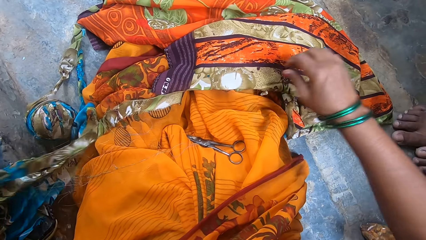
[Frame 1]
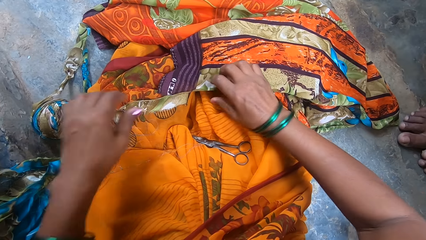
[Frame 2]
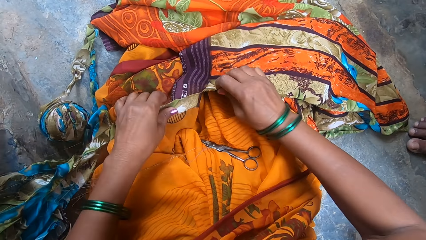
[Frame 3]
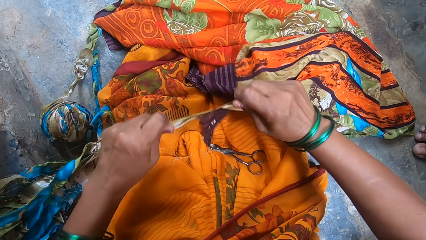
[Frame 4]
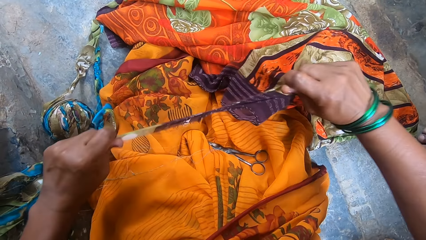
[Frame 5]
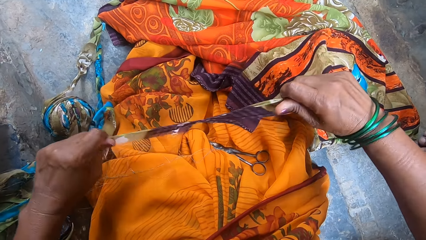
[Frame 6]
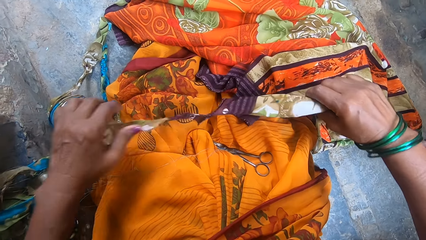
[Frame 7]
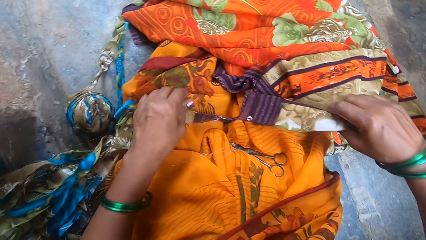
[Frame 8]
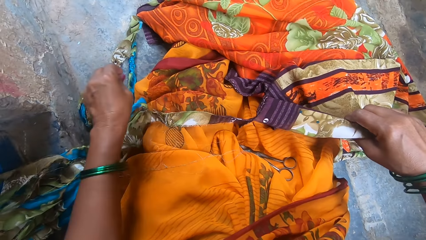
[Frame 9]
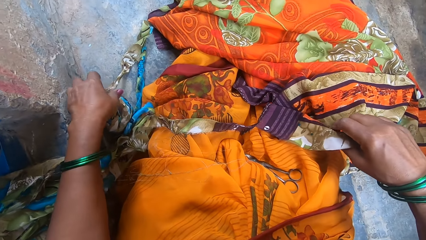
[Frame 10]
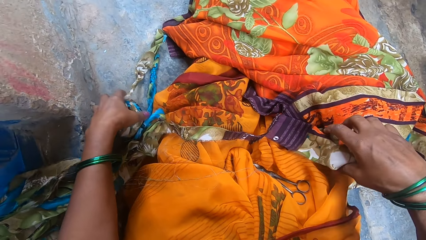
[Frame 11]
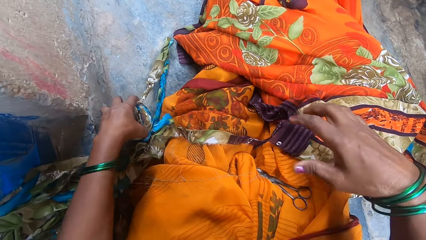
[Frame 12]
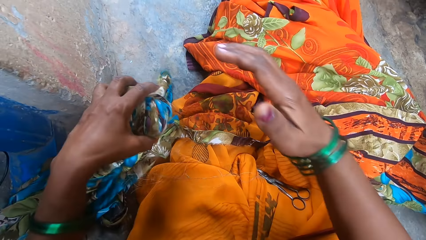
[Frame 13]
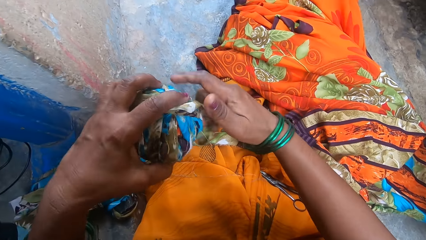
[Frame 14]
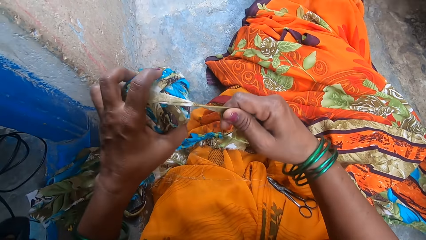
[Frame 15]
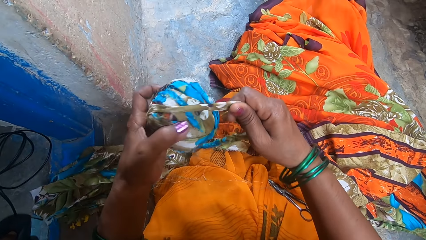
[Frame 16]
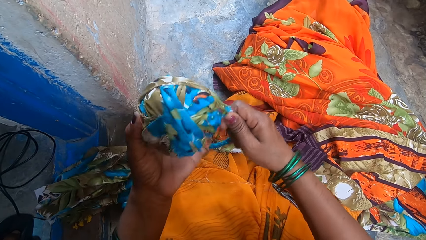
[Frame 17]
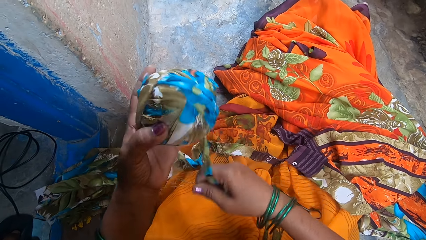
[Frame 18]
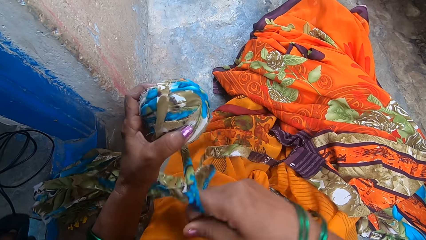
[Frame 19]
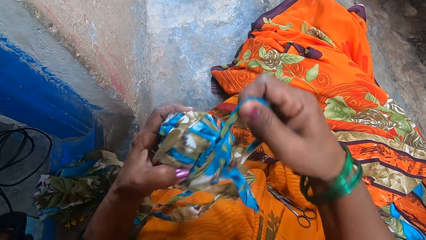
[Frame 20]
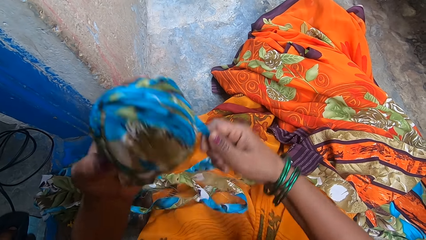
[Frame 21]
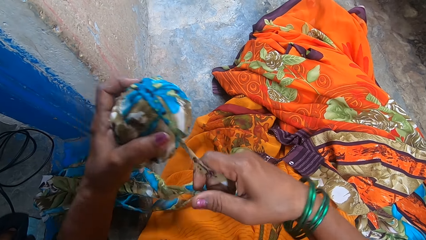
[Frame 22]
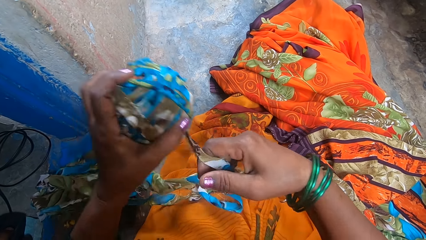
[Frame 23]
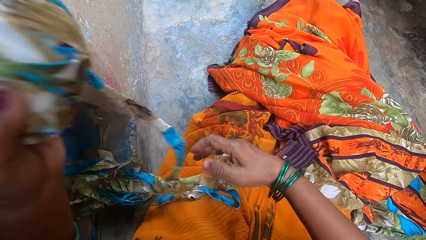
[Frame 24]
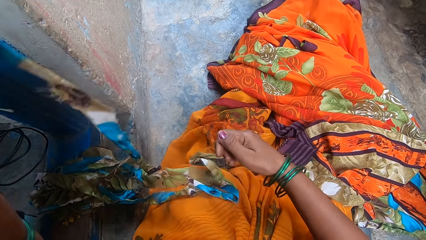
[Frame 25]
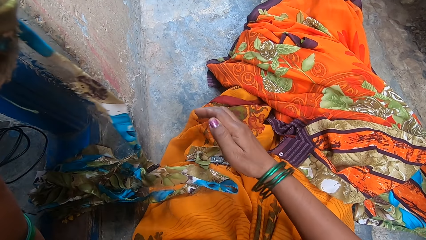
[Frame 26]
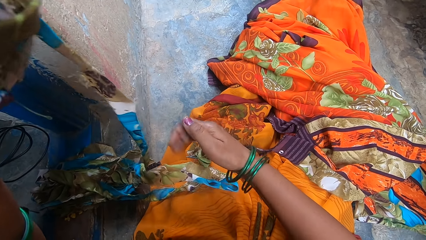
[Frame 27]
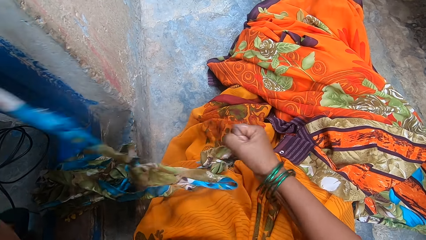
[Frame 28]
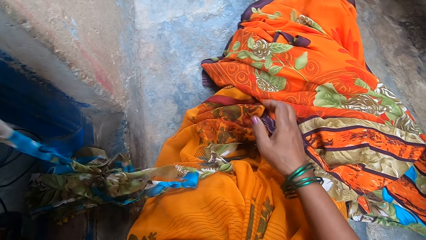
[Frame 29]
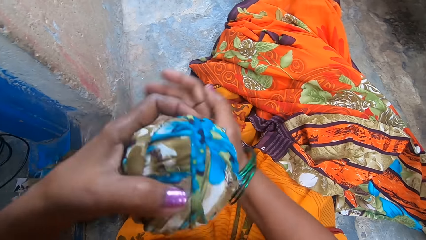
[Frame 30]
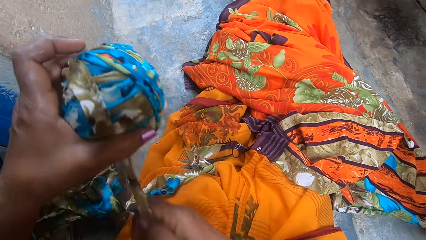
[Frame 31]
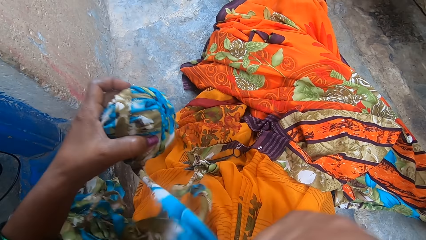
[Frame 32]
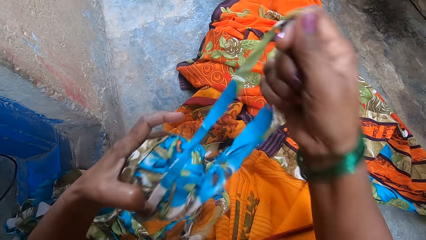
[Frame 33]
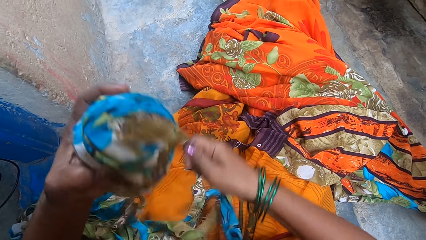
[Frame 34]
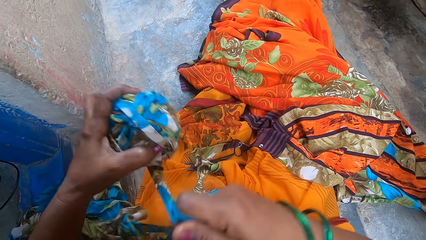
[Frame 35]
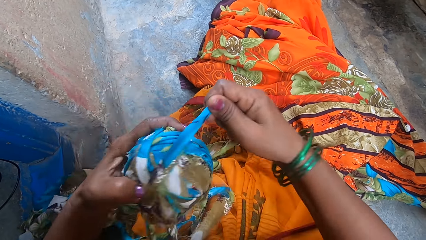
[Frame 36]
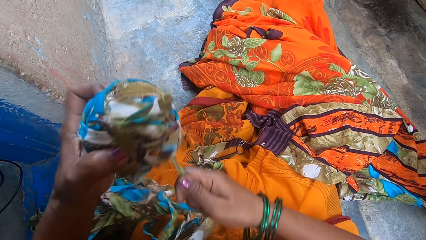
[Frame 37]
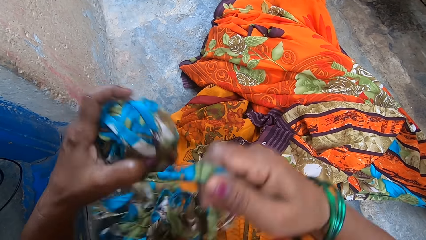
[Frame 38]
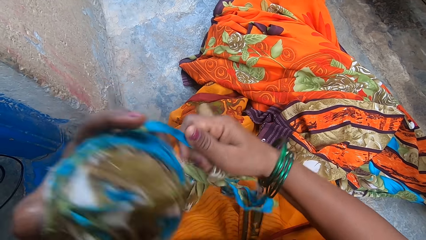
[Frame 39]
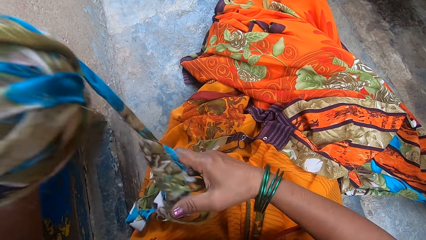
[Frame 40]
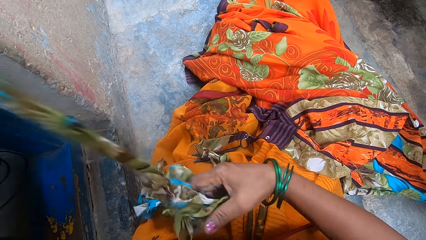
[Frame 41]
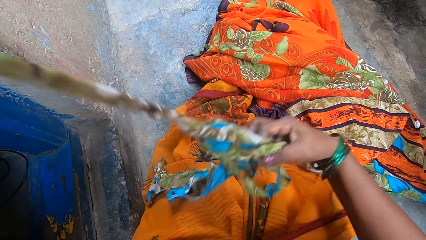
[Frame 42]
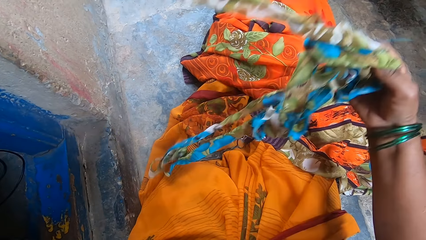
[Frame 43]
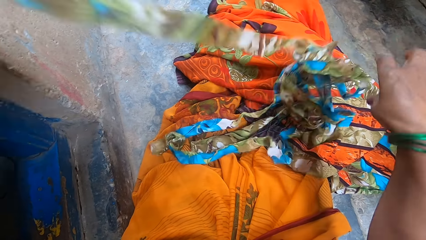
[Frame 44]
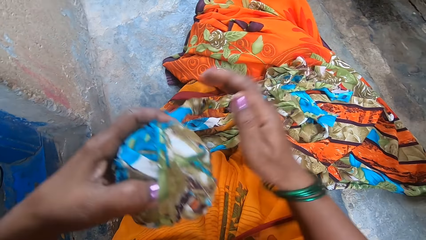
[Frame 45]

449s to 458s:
The camera wearer picks up the cloth roll. They roll a torn garment.

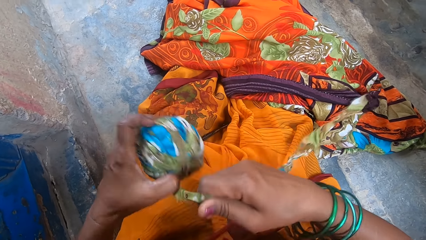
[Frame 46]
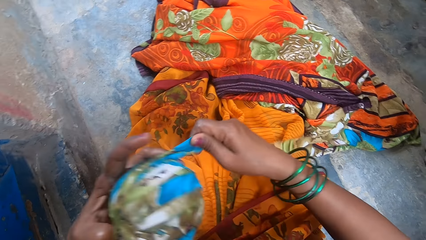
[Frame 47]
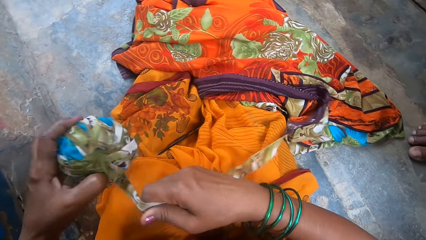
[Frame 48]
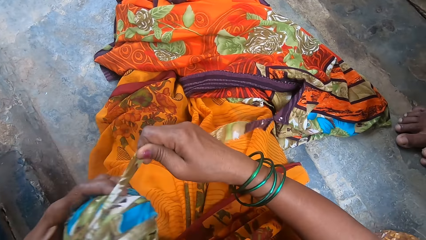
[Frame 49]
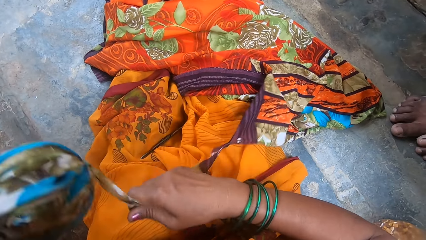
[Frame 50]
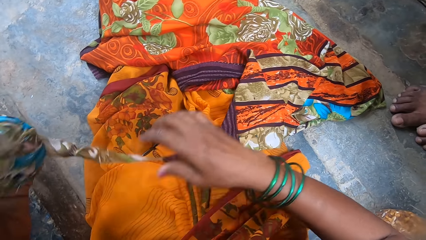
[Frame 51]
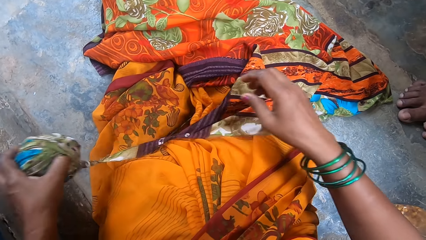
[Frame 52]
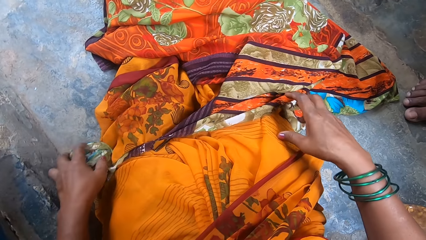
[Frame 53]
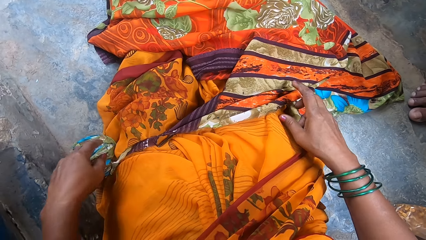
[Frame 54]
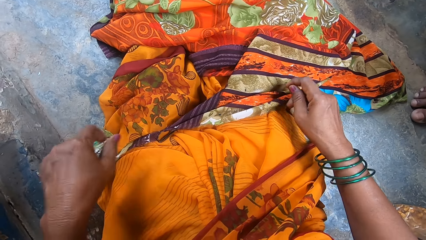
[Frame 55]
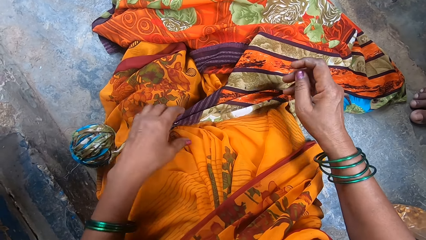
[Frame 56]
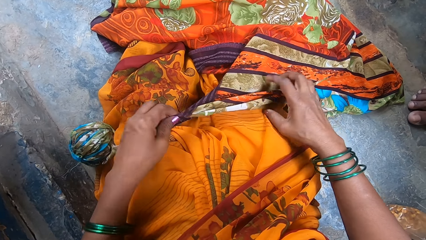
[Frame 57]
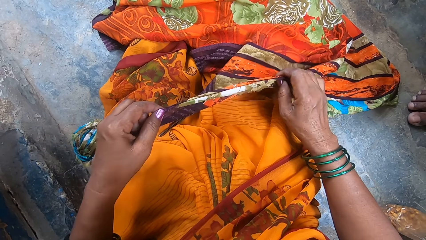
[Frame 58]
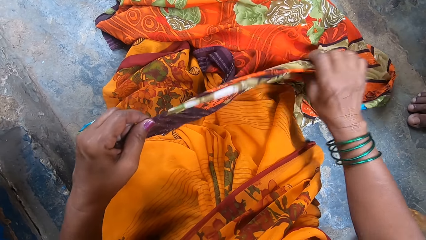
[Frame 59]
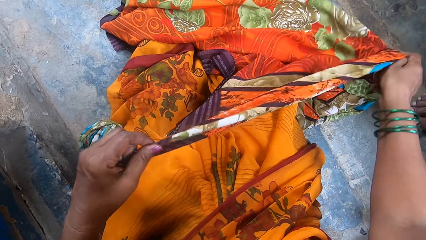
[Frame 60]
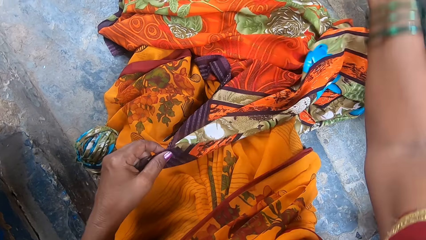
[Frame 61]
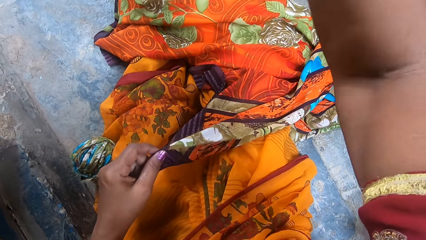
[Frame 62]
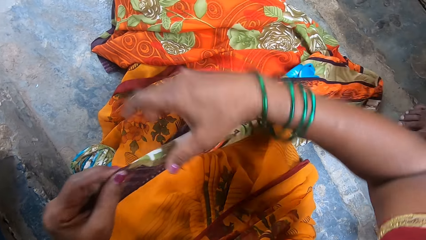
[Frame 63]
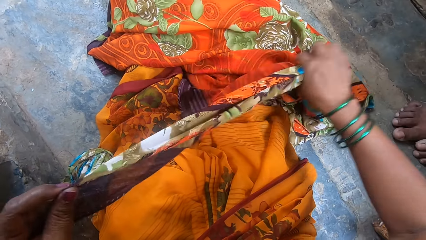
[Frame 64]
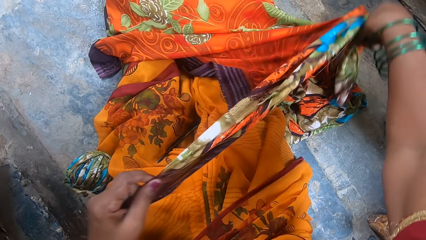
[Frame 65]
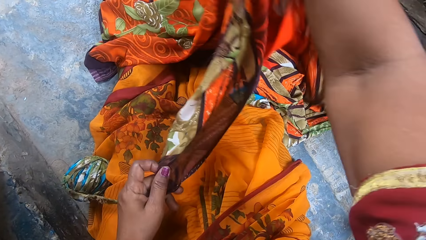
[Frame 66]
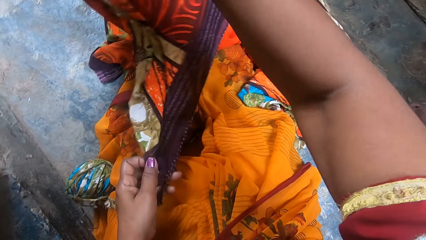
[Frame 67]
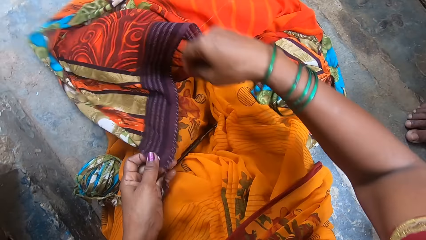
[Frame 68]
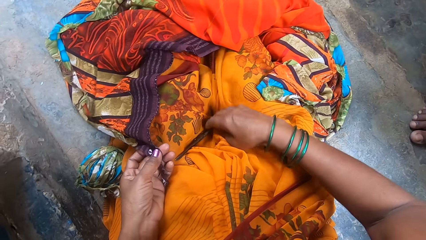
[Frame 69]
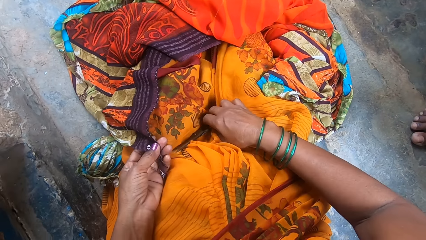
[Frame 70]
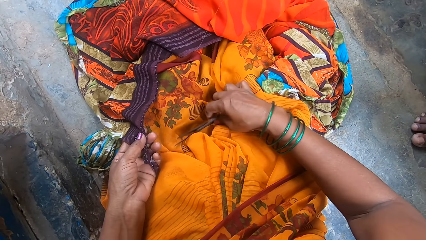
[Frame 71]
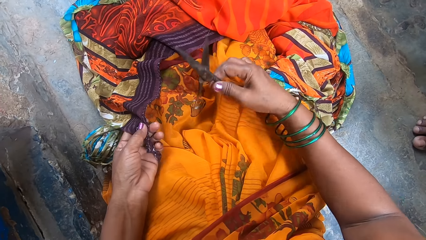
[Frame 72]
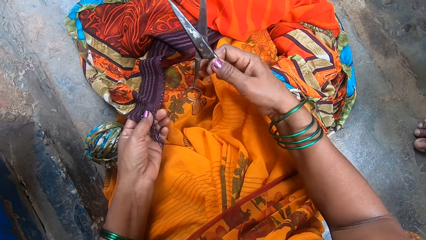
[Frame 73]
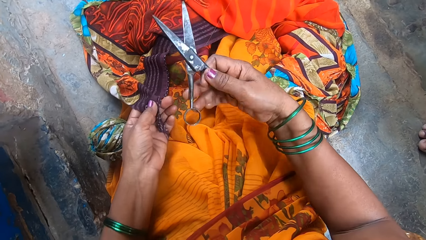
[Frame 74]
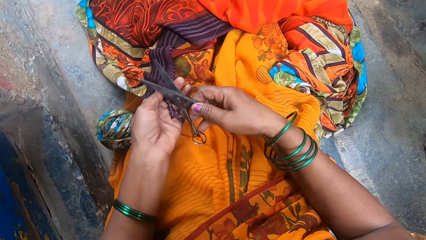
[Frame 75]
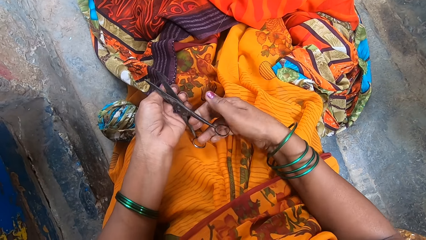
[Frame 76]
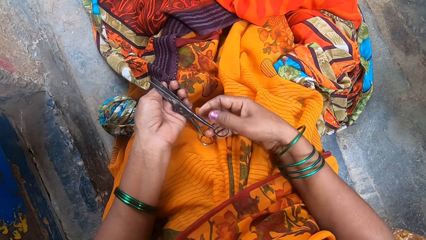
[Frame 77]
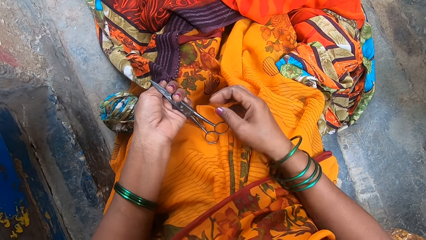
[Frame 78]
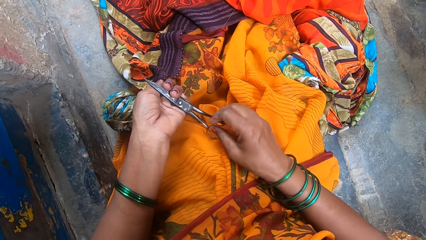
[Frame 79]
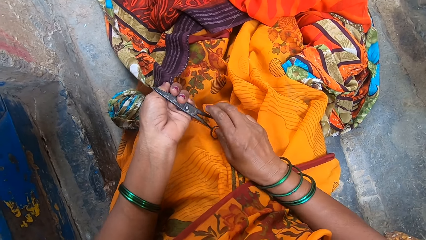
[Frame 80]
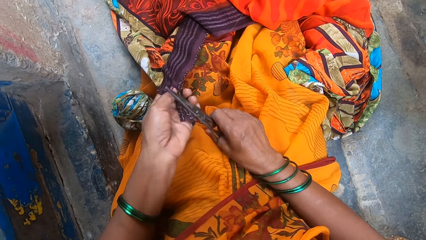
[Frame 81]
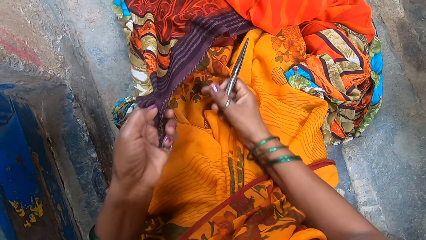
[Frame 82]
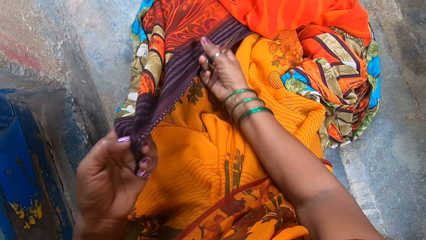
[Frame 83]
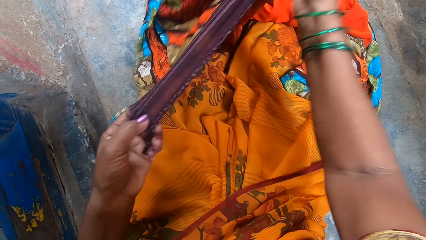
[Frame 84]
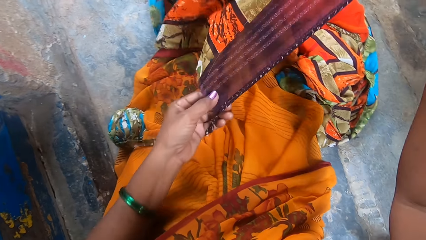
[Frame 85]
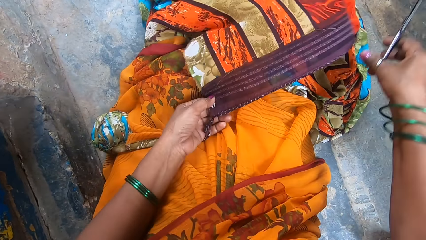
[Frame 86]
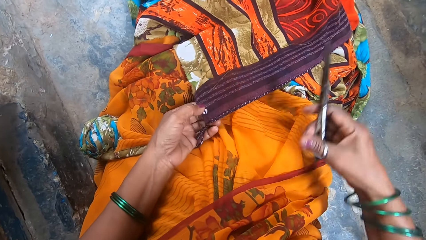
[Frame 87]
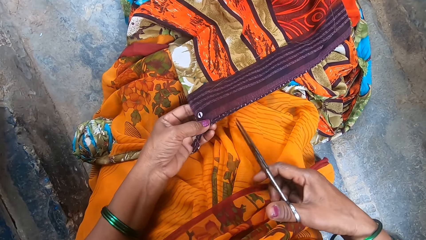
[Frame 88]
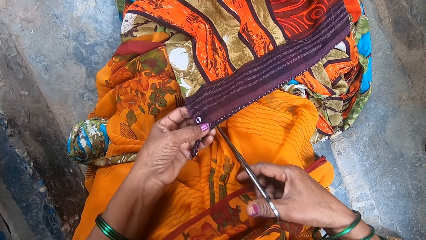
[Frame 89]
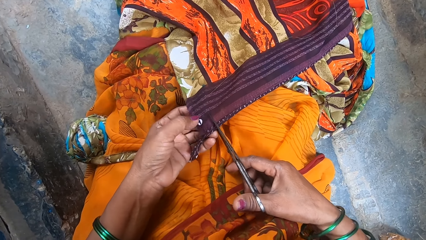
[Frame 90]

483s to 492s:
The camera wearer puts down the cloth roll. She picks up a pair of scissors from her cloth.
